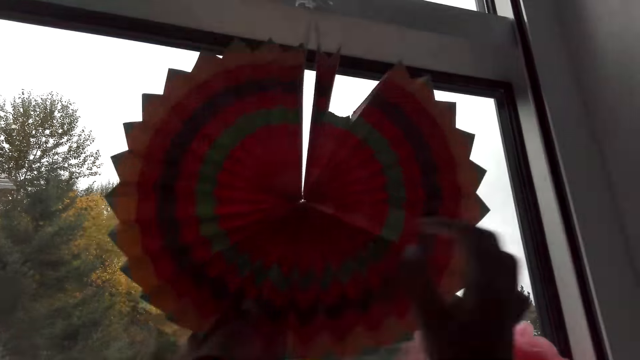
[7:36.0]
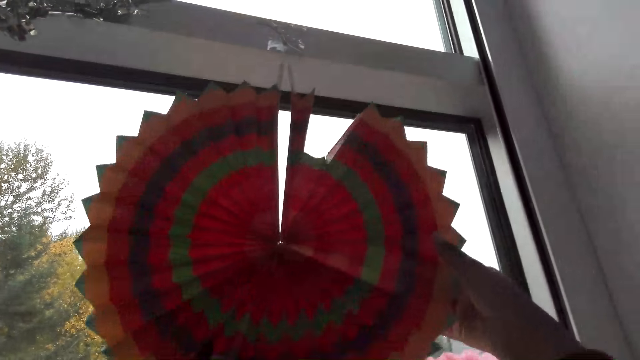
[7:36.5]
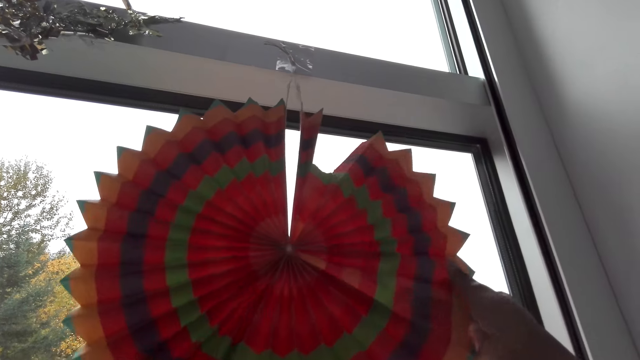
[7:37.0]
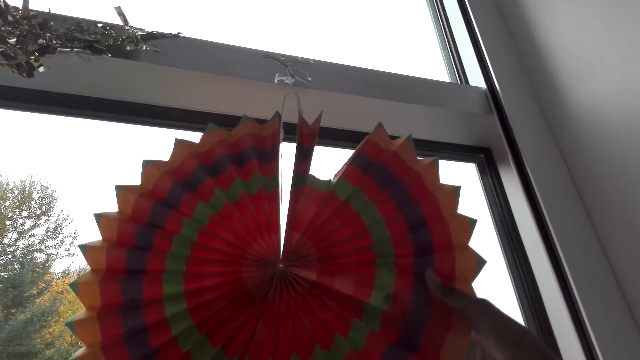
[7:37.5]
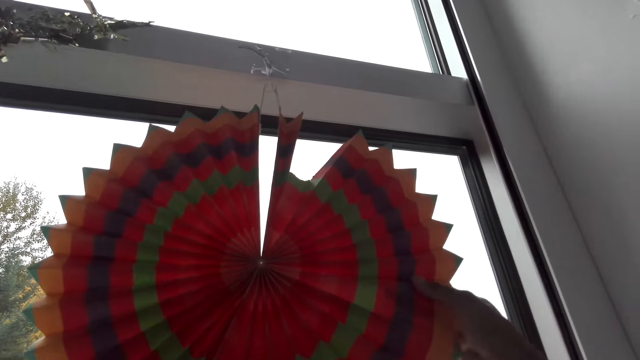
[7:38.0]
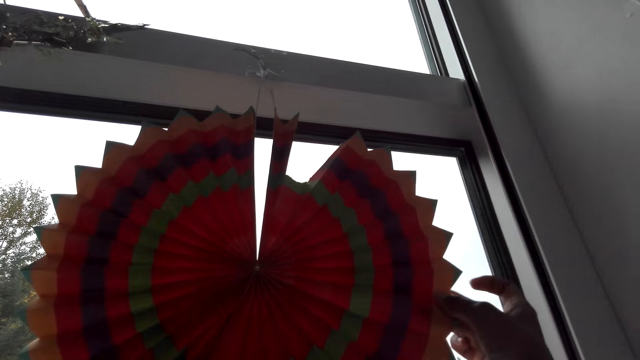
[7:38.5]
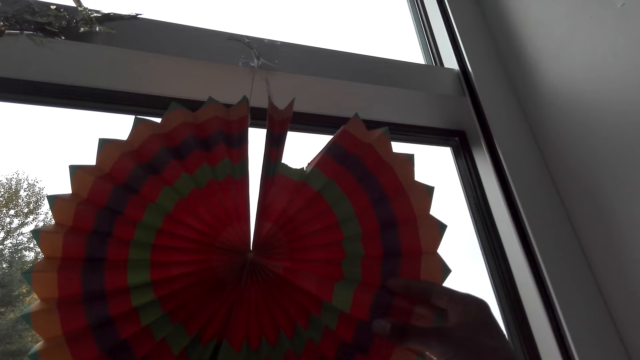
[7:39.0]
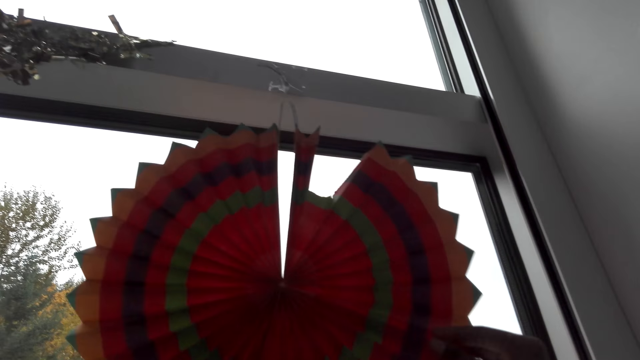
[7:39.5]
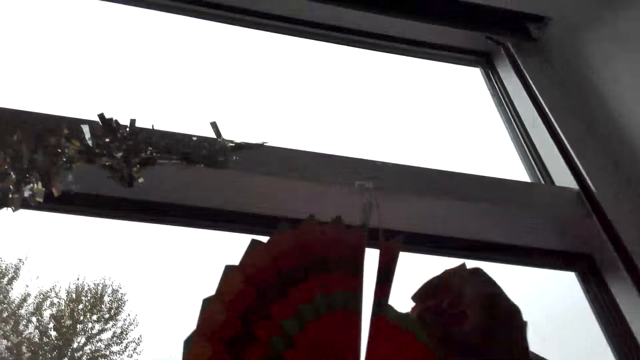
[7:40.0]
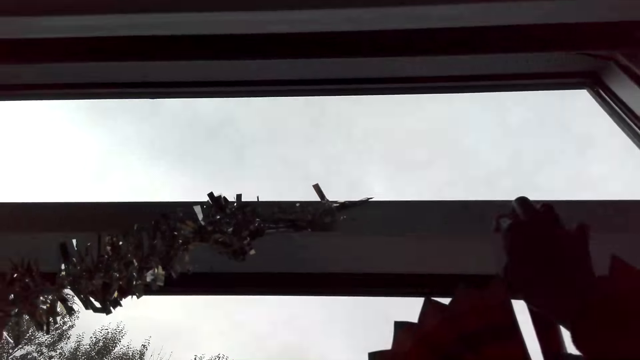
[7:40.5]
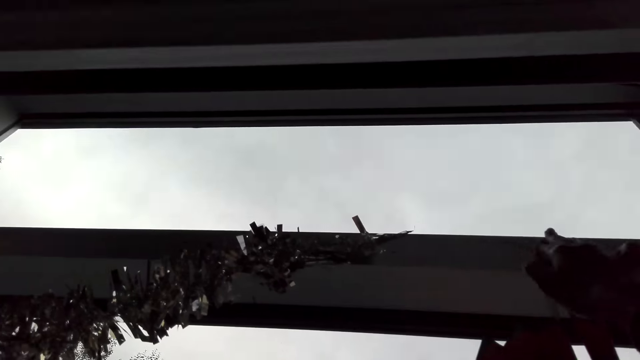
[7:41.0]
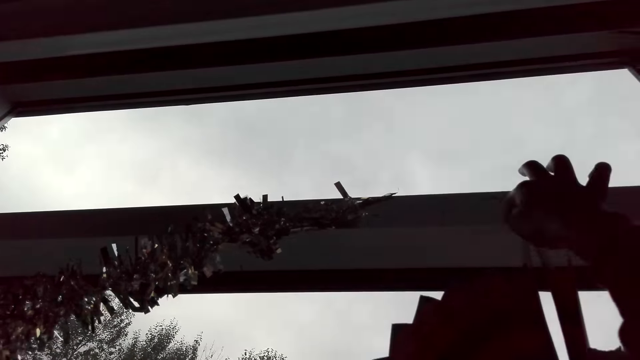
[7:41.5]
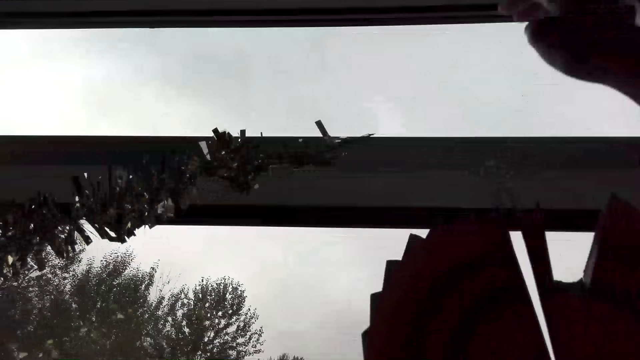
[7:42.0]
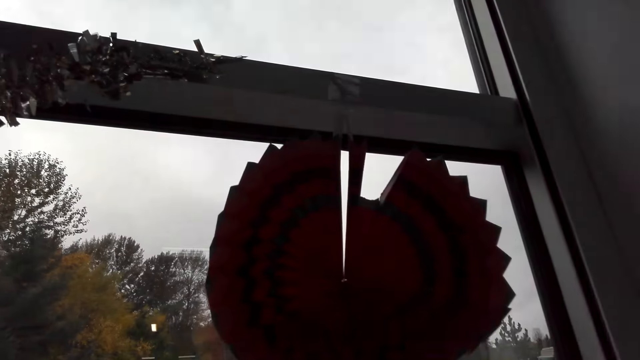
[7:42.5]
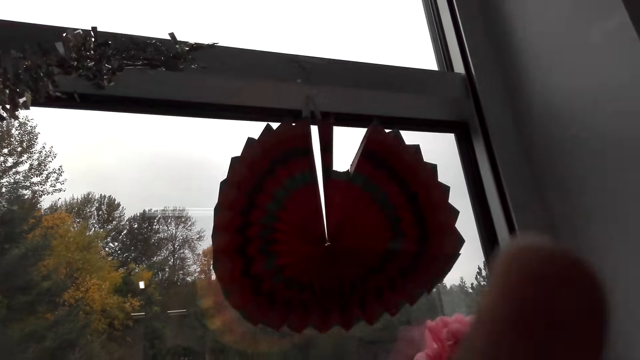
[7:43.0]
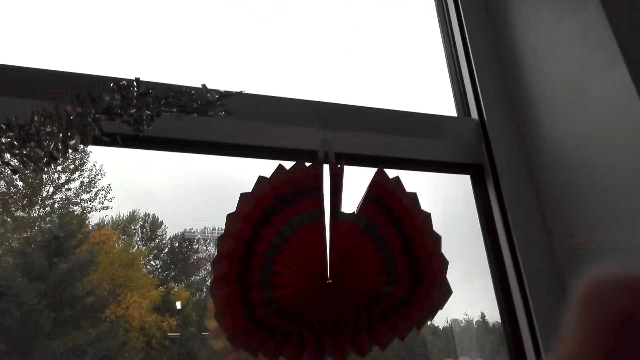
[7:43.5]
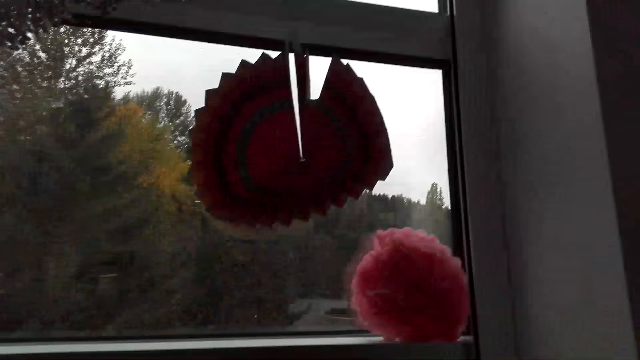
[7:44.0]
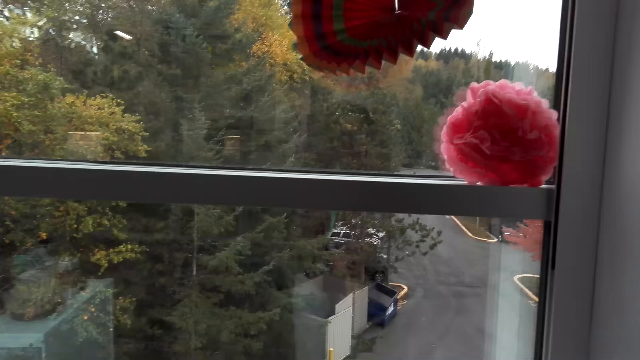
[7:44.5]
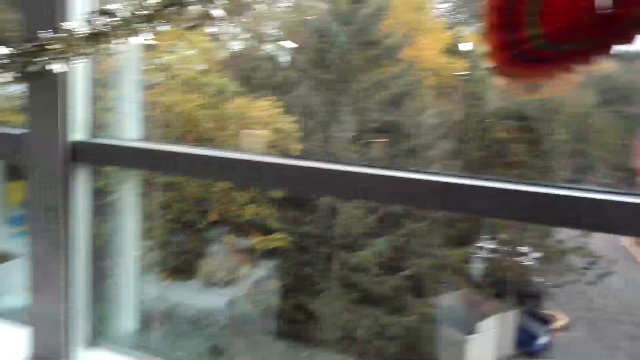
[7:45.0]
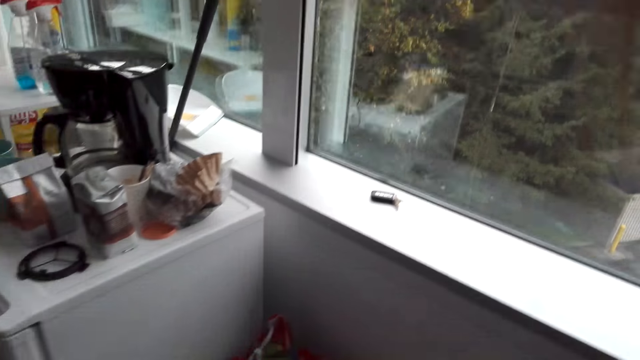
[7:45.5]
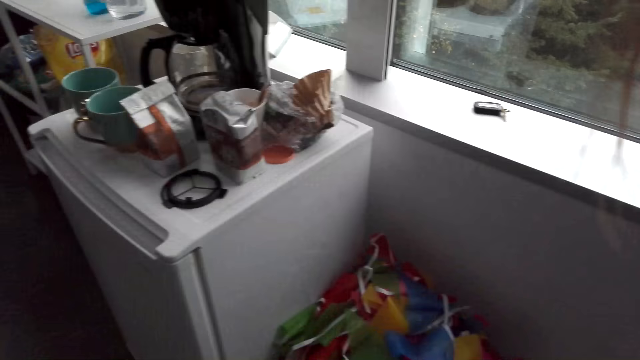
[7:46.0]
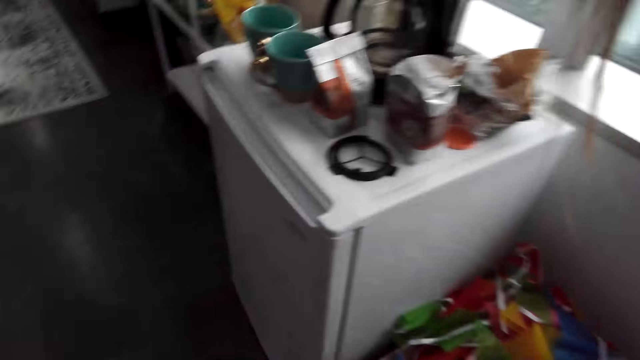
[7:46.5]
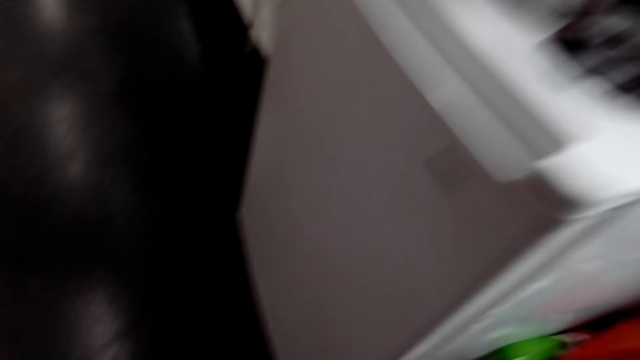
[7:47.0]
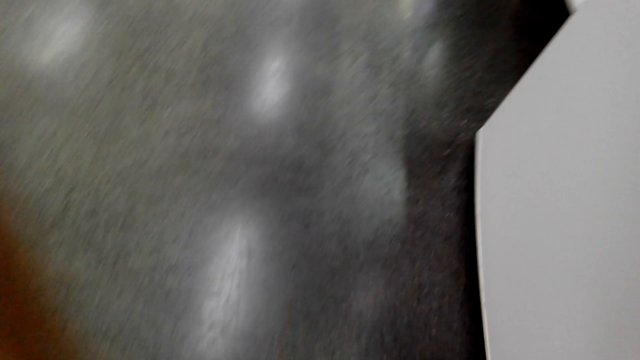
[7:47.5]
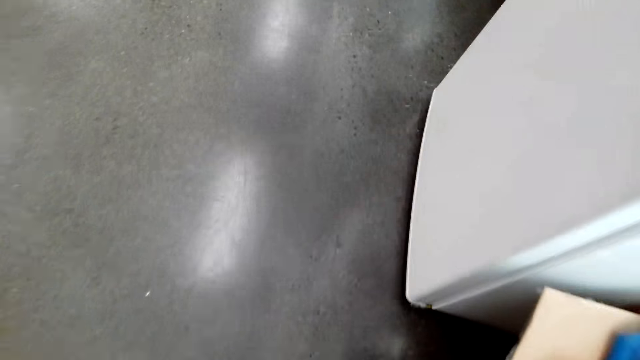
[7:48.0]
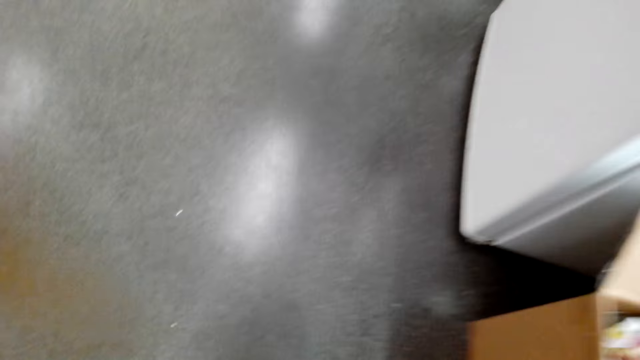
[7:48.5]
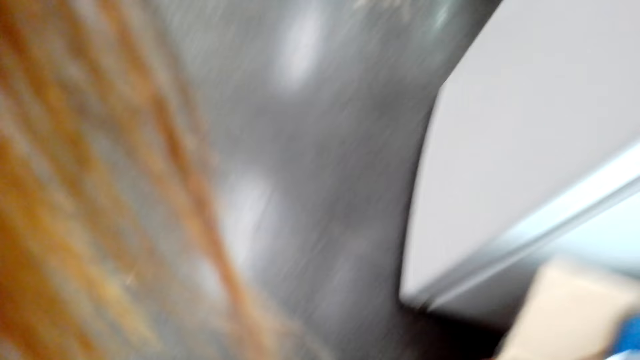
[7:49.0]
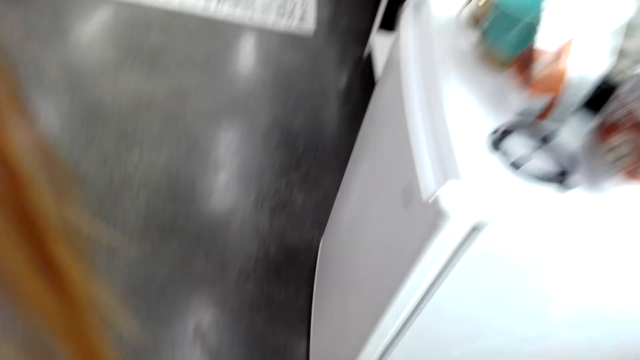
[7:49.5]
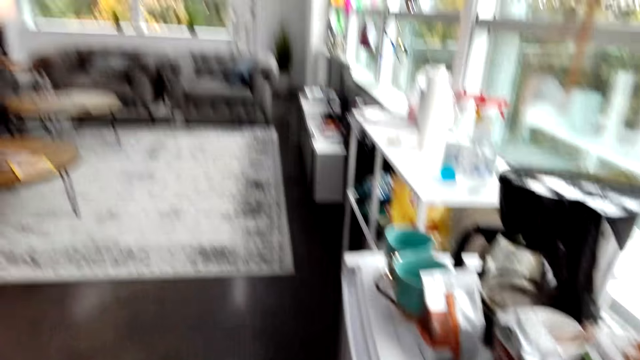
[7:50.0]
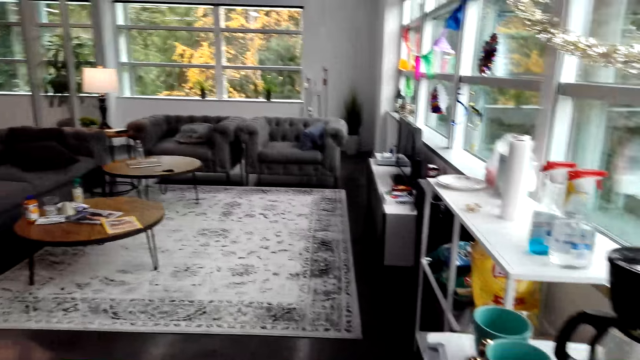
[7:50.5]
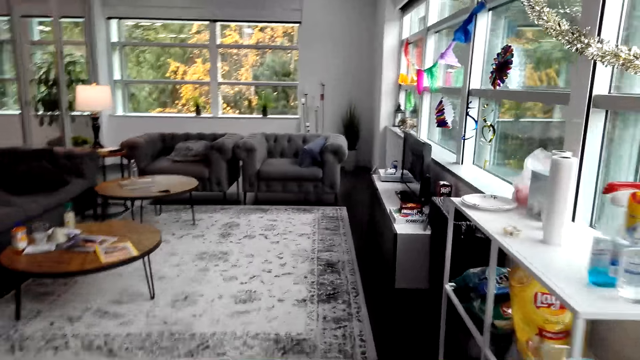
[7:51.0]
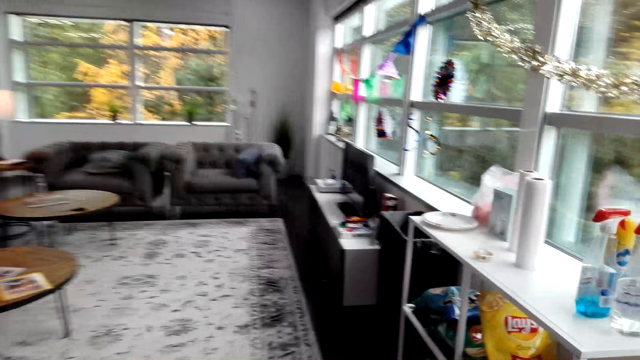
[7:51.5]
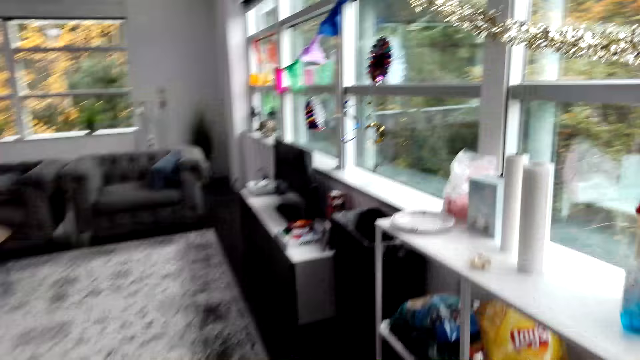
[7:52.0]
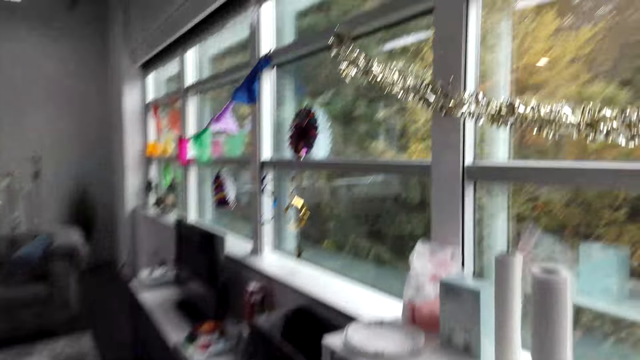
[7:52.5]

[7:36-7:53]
The camera wearer adjusts the decoration. They adjust the decoration again. They raise a finger. They walk away.

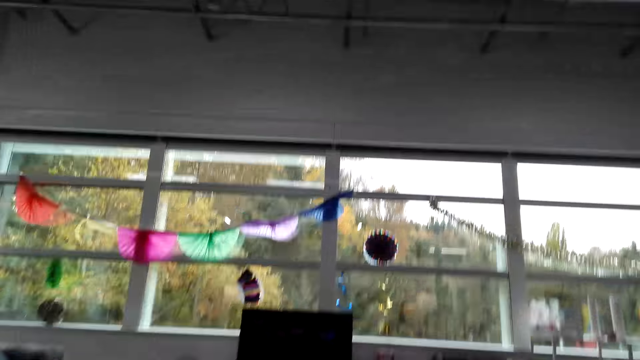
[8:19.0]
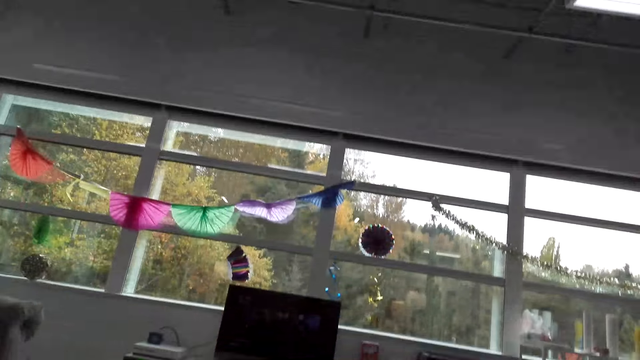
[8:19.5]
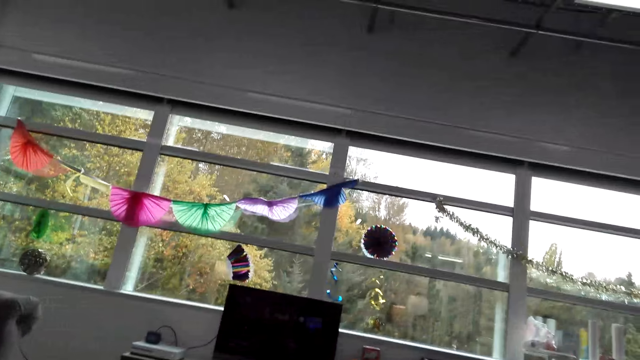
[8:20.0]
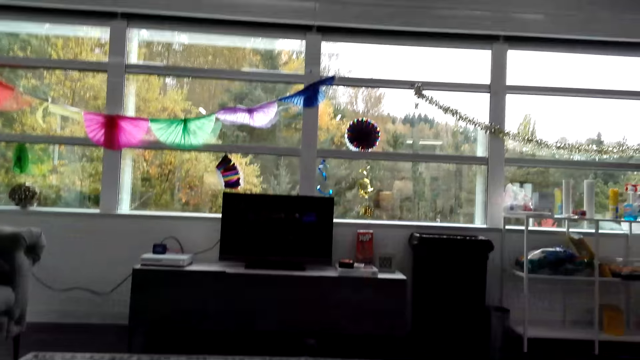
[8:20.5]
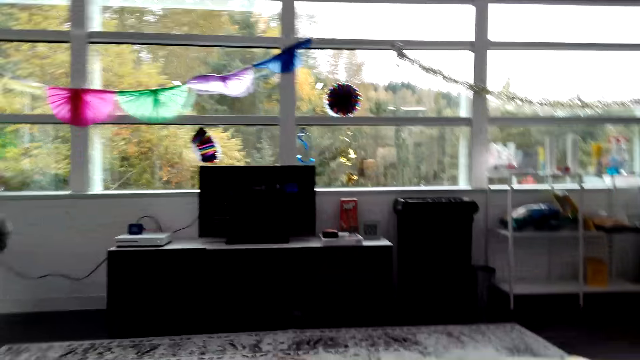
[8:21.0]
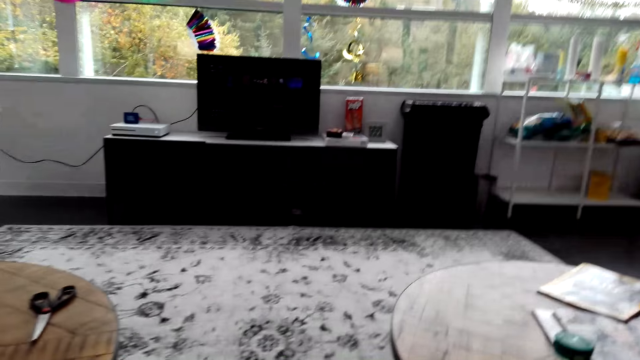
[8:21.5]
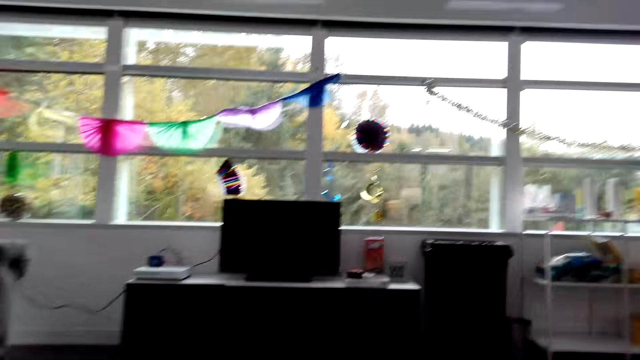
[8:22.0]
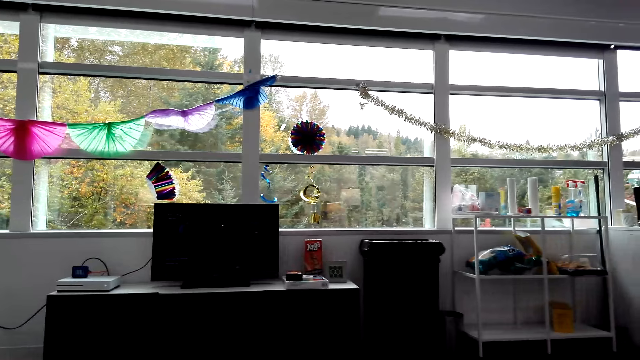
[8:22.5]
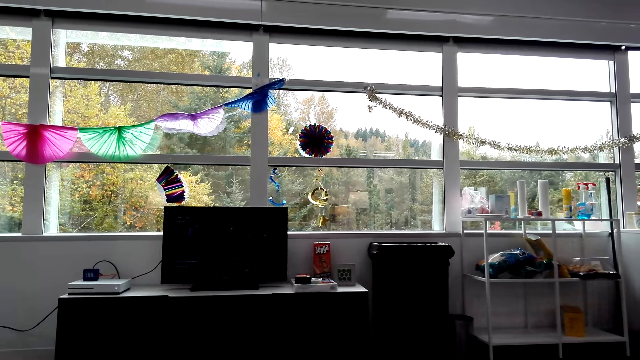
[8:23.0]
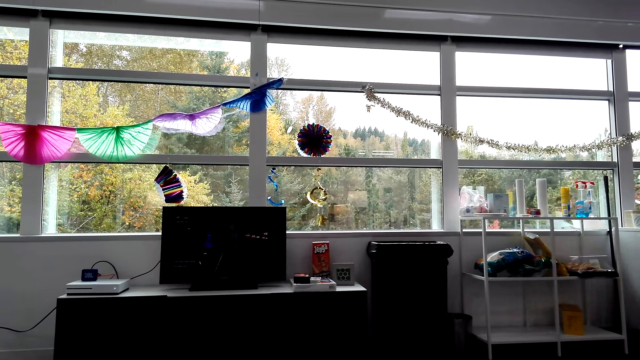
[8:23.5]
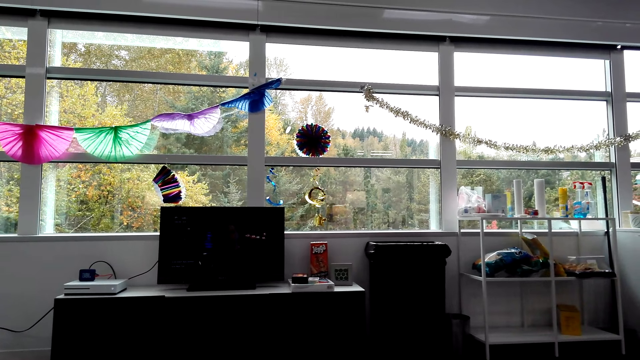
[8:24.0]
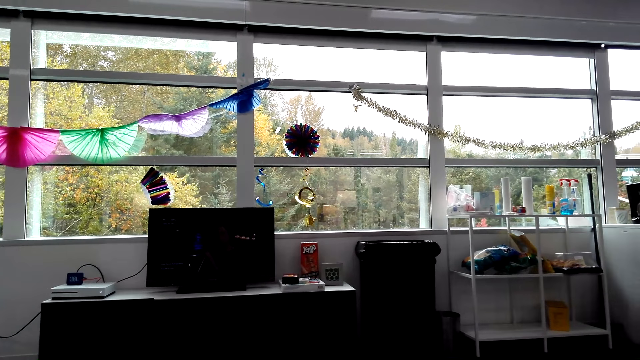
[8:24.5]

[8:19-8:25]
The camera wearer sits. They look around.
